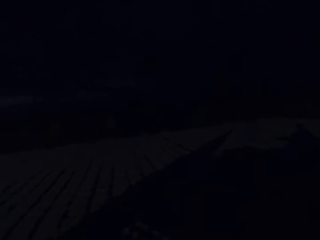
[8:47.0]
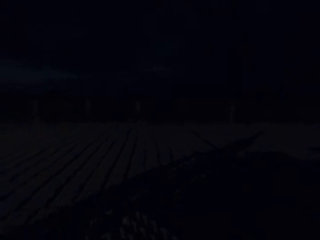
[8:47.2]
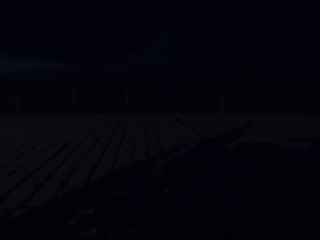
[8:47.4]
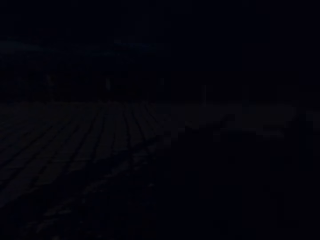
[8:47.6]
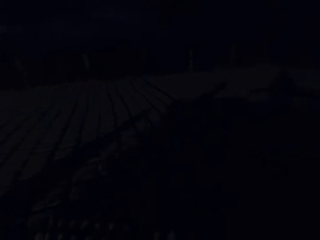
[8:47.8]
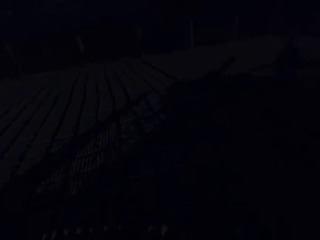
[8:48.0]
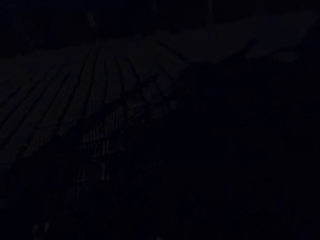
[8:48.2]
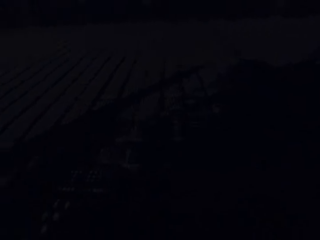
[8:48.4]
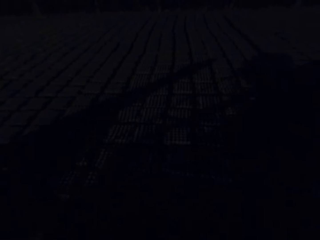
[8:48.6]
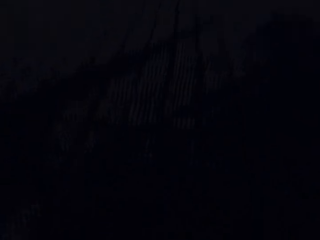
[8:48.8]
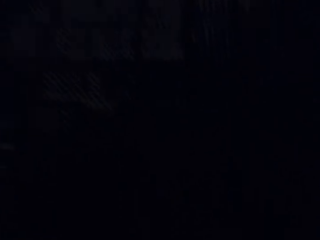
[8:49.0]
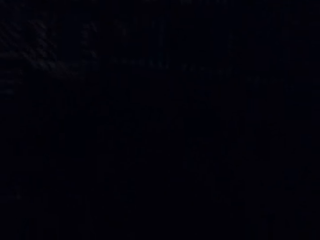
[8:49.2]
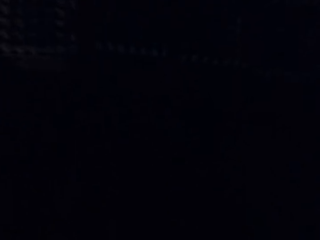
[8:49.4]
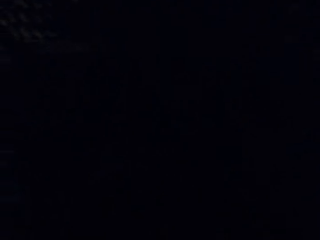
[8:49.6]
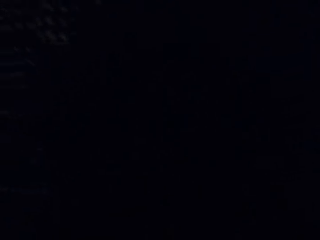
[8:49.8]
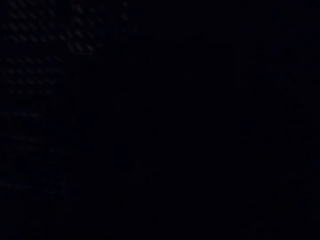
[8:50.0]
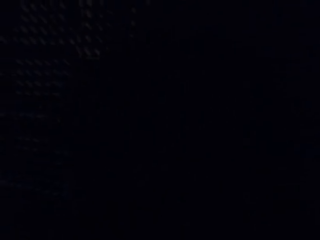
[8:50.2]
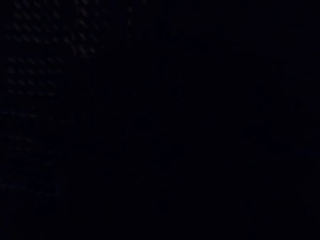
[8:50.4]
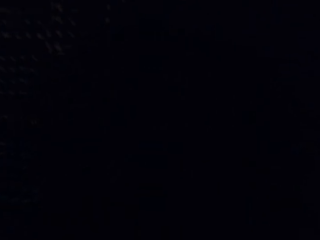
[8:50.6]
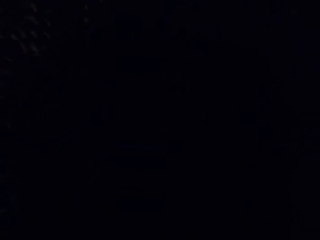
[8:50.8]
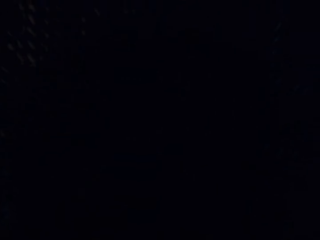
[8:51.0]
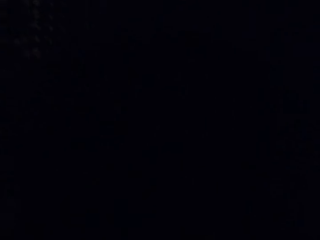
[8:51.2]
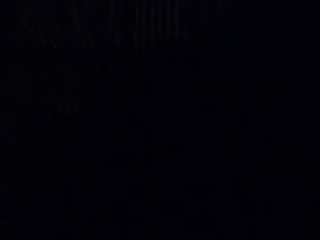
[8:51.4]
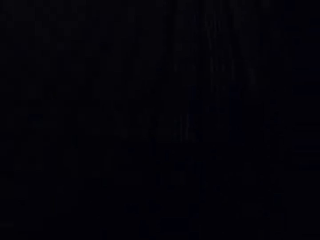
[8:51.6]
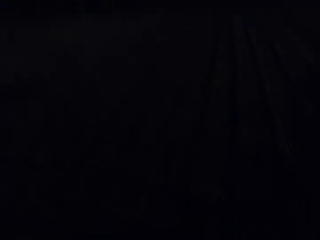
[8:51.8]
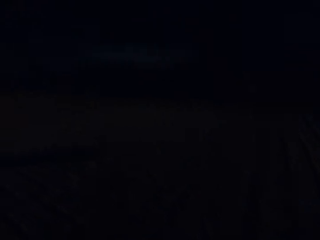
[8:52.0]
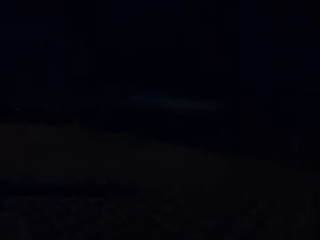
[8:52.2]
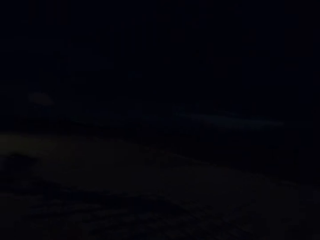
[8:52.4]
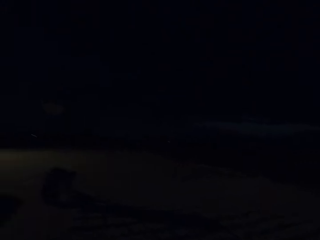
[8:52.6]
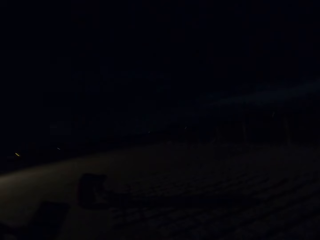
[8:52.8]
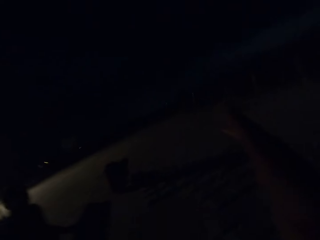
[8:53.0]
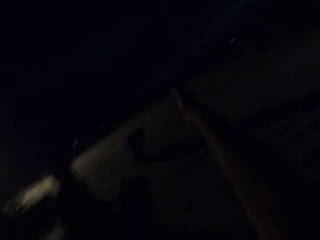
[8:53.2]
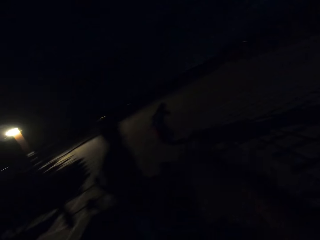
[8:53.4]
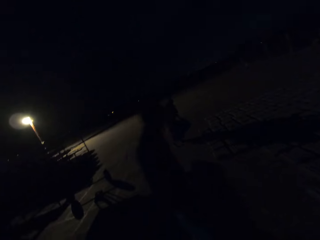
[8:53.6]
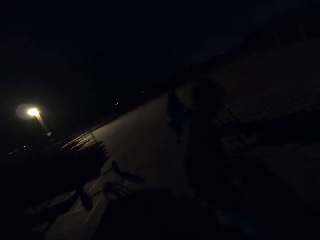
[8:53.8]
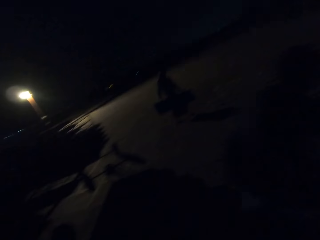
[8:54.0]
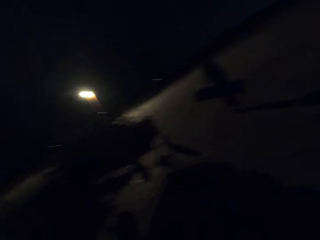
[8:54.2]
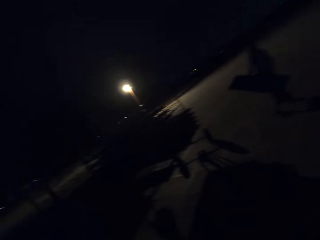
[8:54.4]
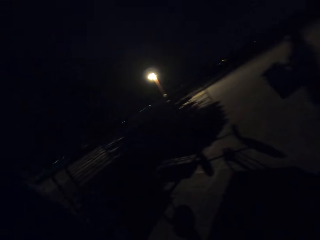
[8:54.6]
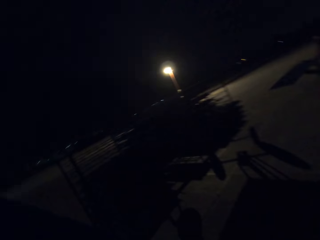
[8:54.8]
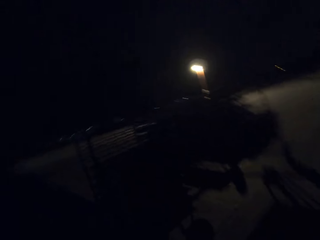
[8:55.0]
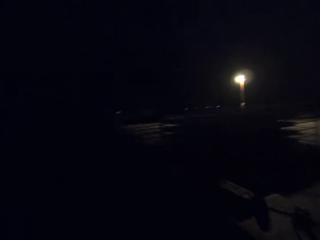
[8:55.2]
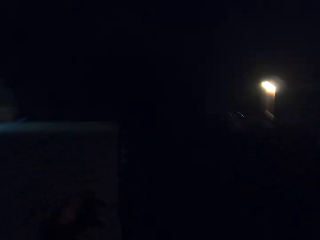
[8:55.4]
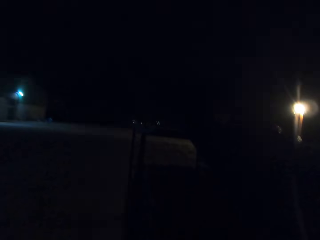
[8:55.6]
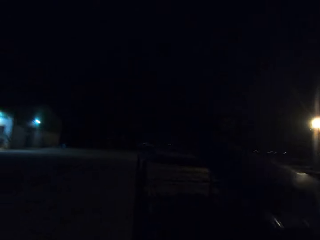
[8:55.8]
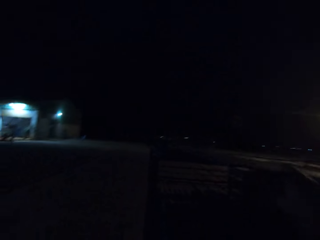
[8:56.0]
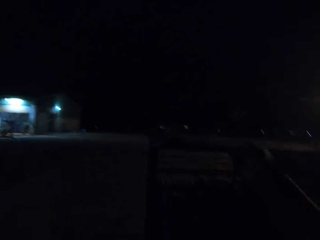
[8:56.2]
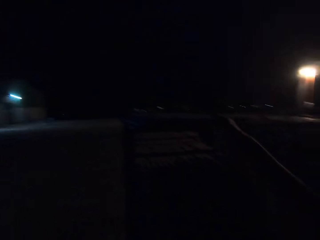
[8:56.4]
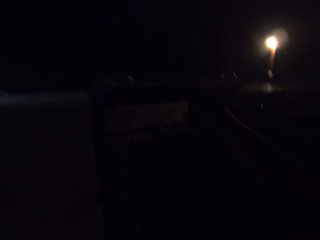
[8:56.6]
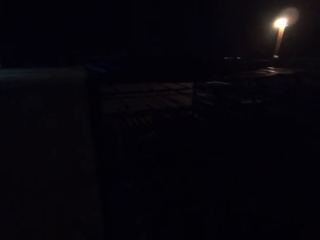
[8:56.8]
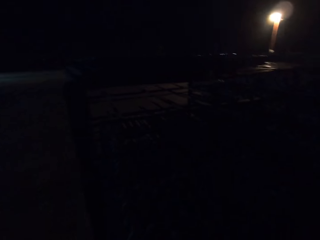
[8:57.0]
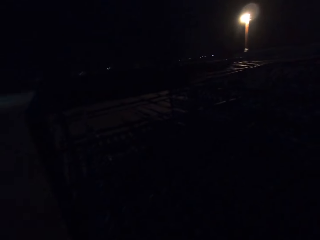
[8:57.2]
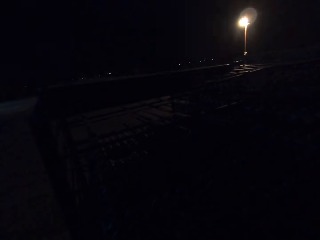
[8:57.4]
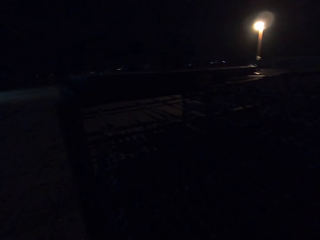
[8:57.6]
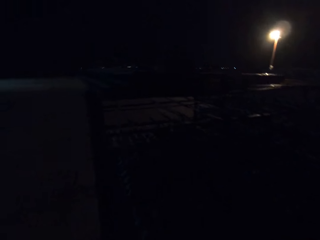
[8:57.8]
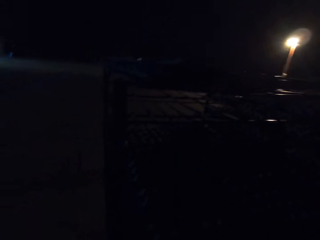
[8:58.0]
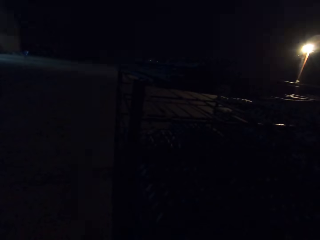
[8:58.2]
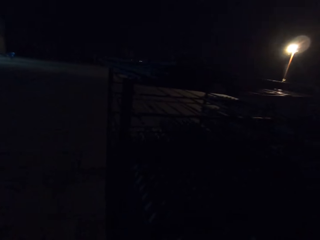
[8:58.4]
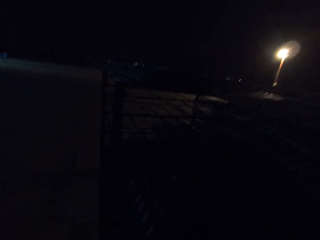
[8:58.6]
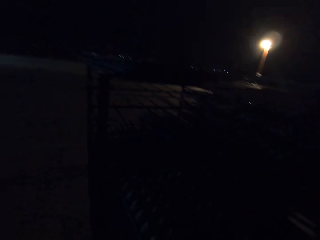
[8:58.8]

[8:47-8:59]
The camera wearer drops the egg crate in both hands on some egg crates on the ground. He drops a board on the cart with his right hand.

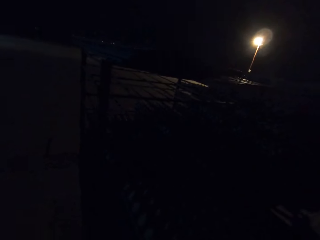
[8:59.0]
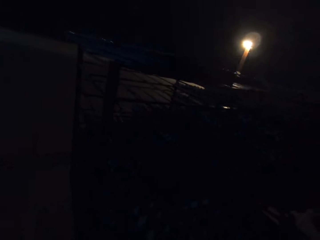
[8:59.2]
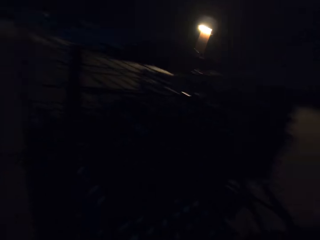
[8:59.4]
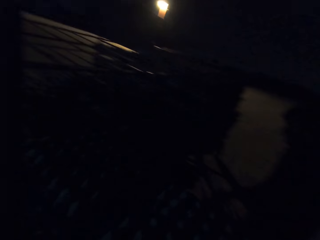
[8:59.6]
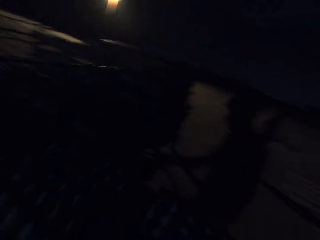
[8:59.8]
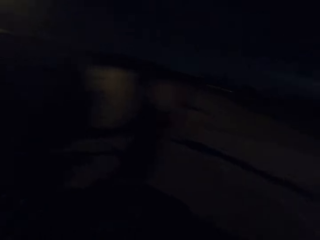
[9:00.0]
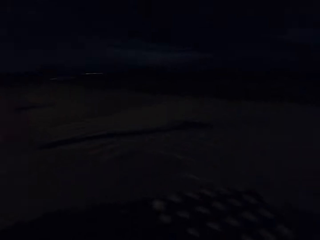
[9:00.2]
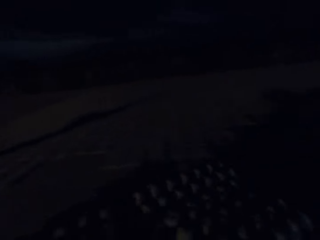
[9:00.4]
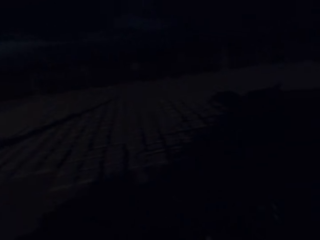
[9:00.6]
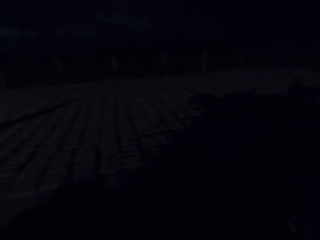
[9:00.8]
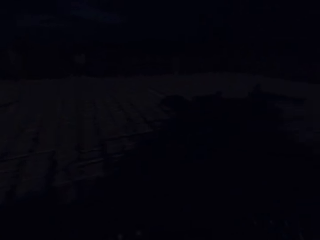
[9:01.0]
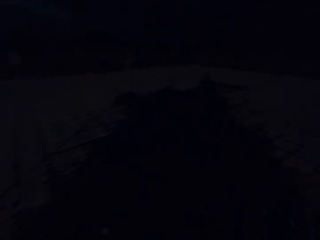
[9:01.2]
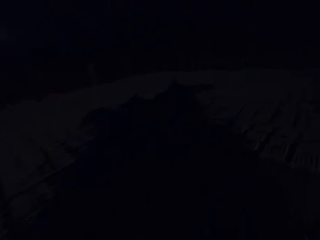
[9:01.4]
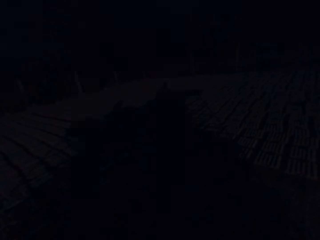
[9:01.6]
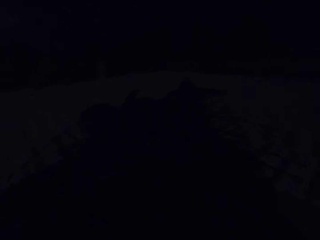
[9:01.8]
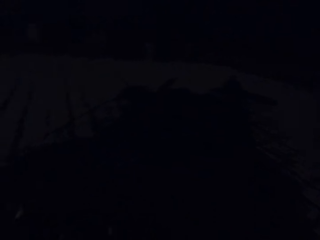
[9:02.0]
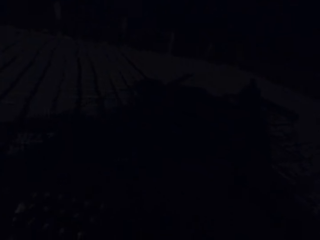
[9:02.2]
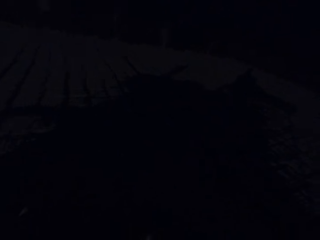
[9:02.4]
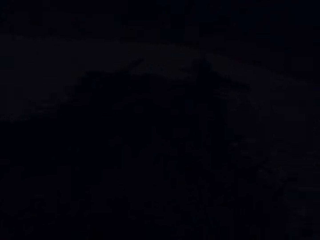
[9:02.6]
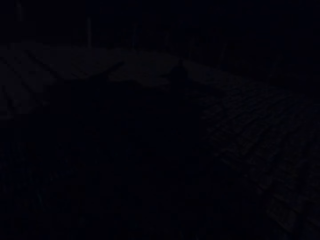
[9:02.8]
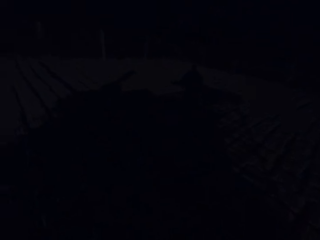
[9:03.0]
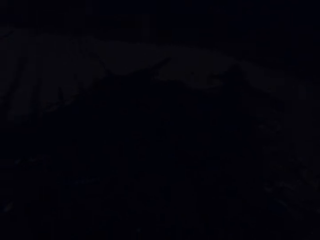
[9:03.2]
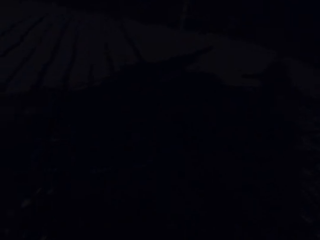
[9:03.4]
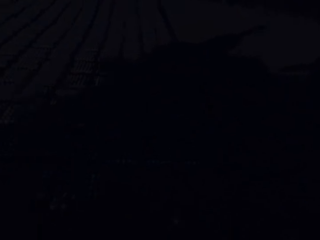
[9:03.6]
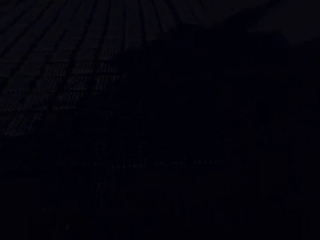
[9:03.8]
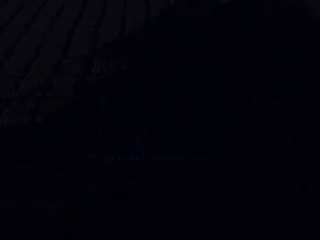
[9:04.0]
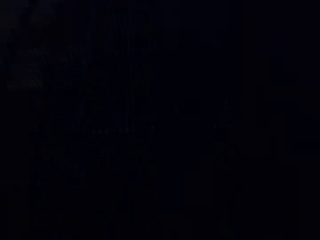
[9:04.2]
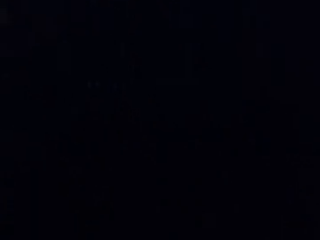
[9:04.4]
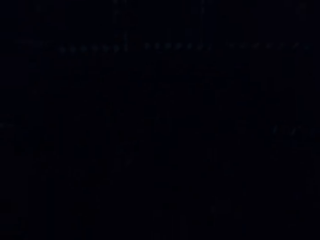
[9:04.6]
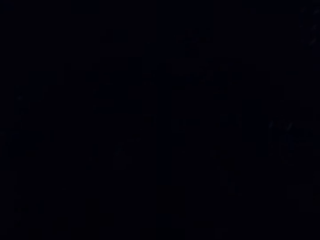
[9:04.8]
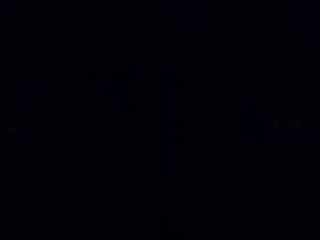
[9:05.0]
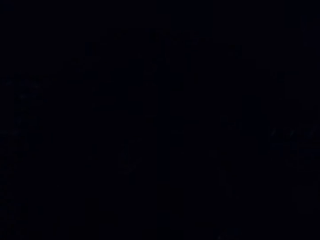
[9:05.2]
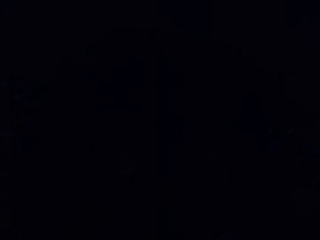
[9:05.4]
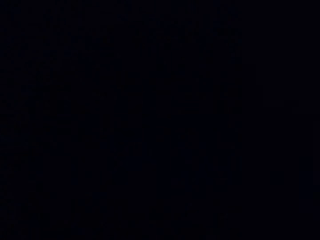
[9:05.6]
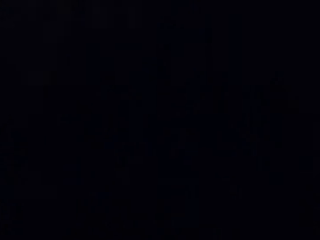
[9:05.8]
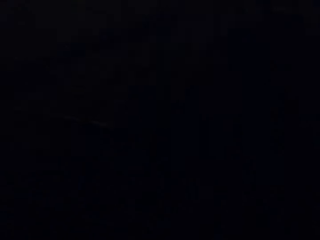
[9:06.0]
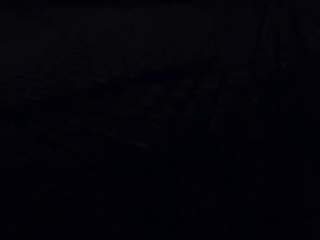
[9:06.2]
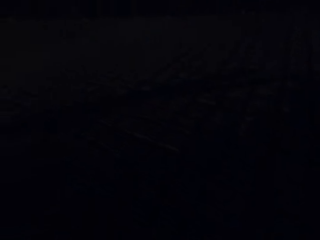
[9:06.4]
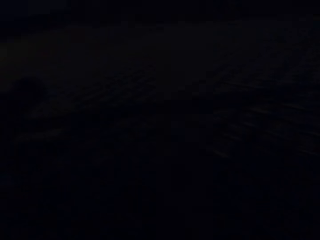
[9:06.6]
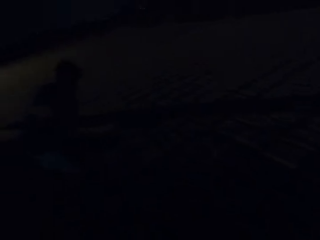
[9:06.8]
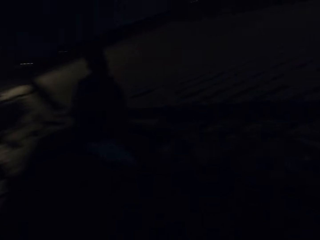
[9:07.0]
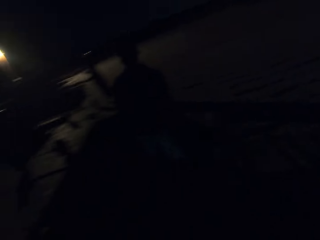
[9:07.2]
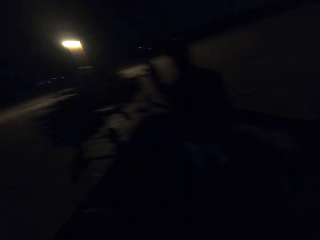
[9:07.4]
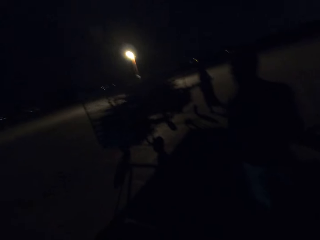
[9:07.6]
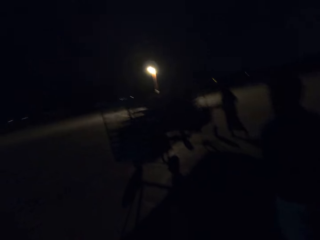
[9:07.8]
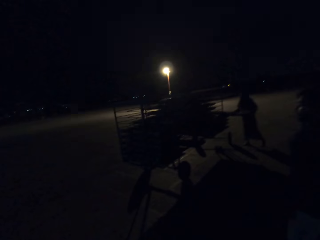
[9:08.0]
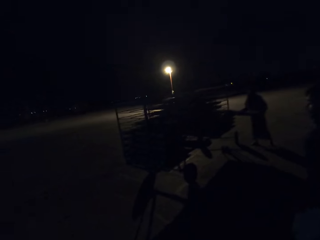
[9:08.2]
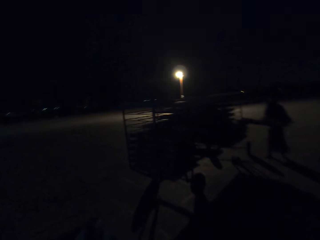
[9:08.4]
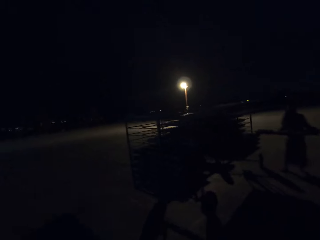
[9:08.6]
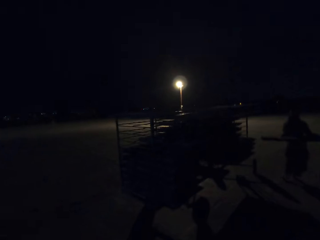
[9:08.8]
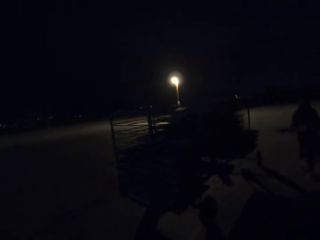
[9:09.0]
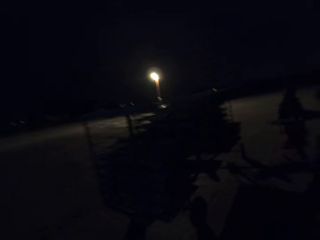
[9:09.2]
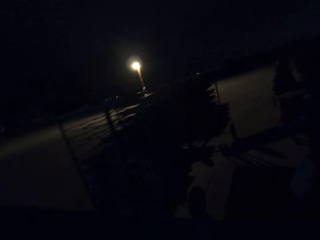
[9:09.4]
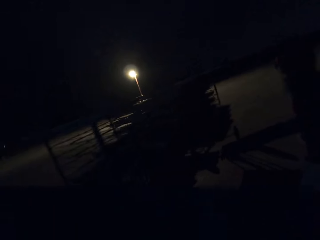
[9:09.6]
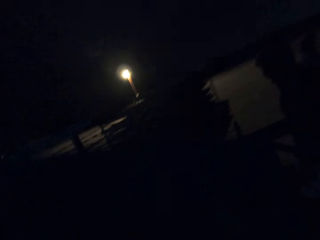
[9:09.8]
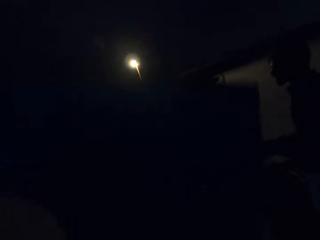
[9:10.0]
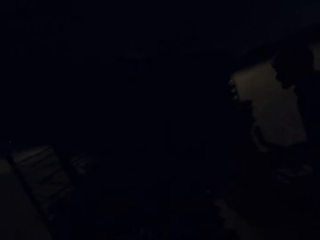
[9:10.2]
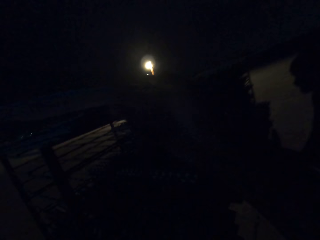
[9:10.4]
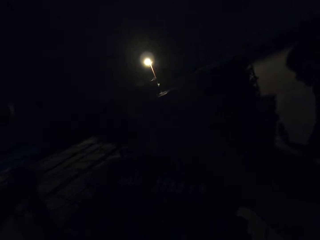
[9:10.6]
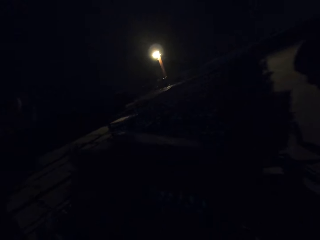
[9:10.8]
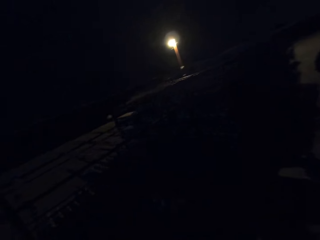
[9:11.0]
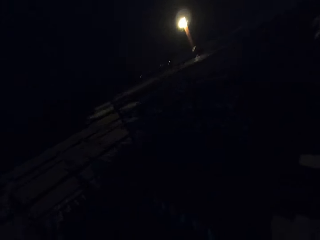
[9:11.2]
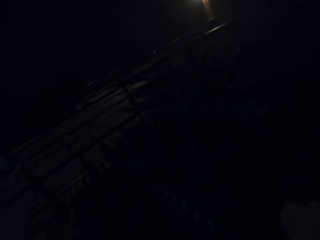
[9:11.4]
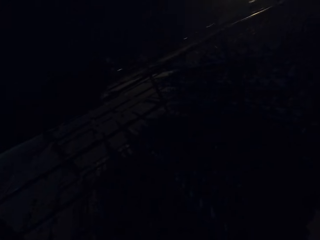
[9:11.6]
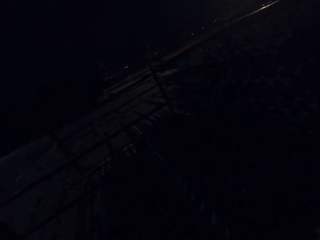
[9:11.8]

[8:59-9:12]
The man holds an egg crate in both hands. The camera wearer drops a board on the cart with his right hand.
